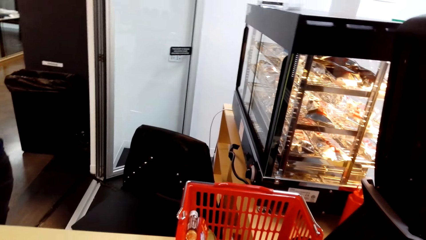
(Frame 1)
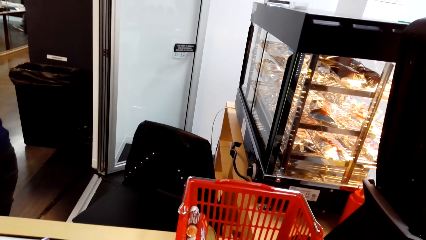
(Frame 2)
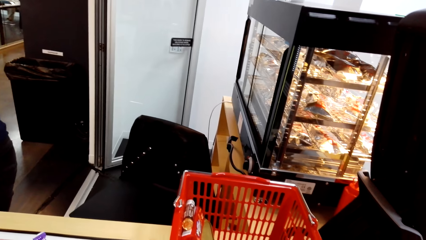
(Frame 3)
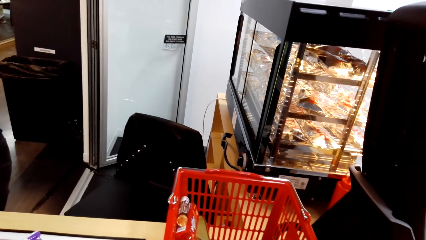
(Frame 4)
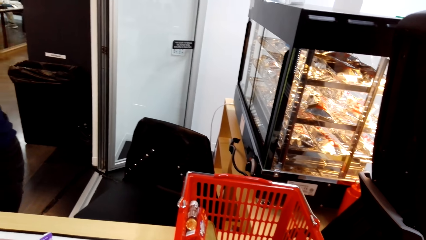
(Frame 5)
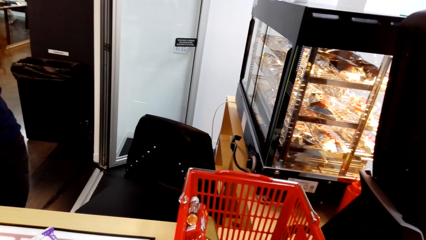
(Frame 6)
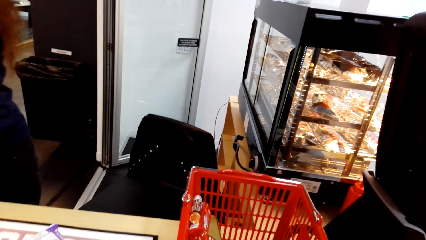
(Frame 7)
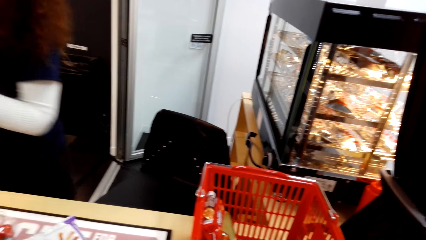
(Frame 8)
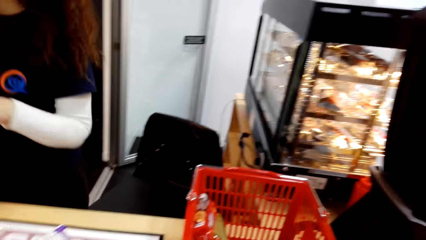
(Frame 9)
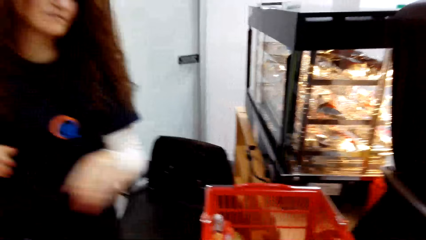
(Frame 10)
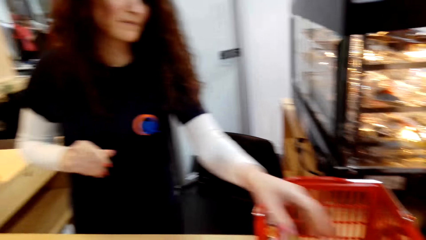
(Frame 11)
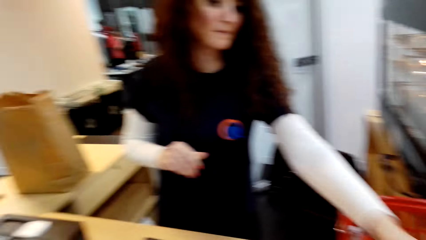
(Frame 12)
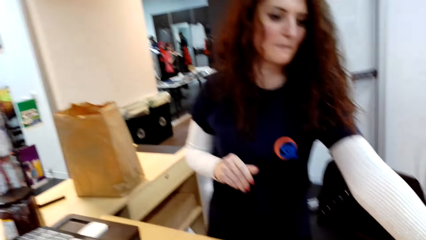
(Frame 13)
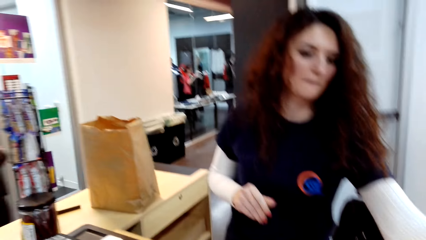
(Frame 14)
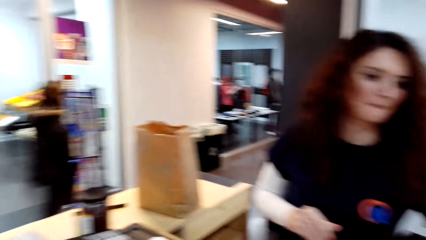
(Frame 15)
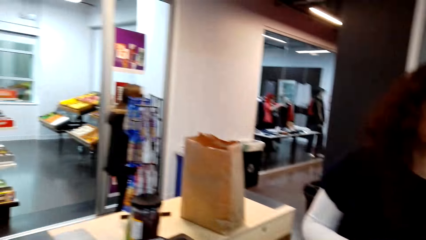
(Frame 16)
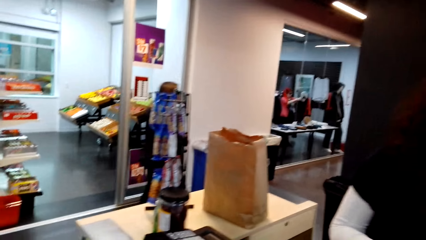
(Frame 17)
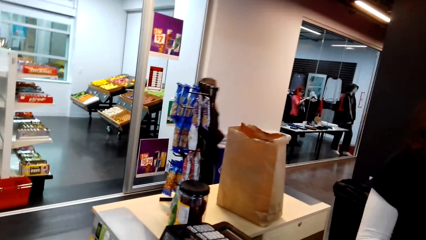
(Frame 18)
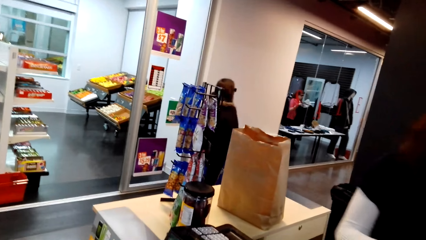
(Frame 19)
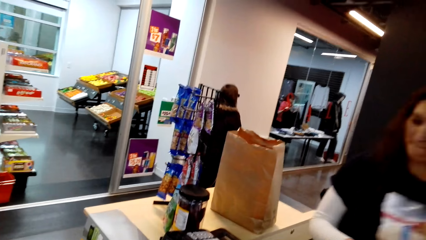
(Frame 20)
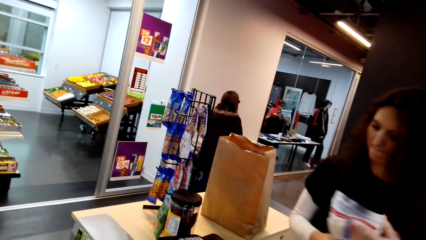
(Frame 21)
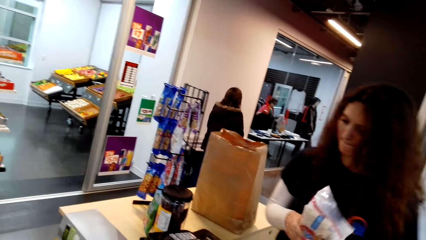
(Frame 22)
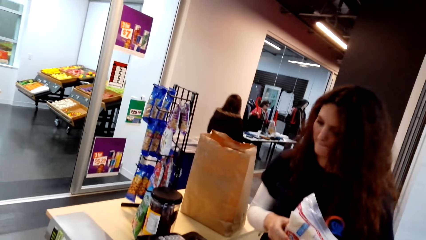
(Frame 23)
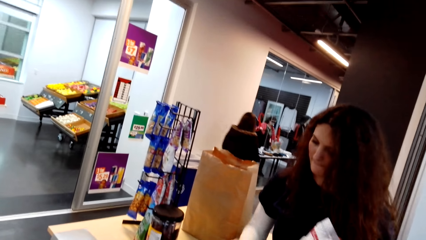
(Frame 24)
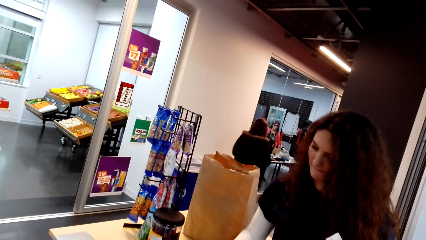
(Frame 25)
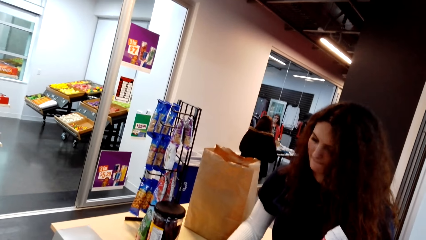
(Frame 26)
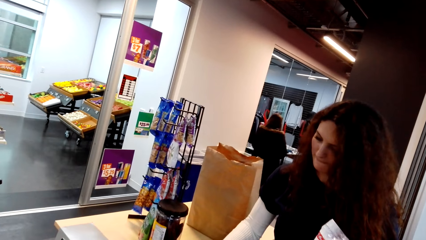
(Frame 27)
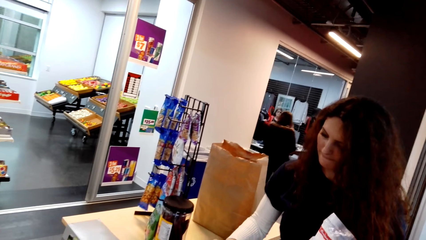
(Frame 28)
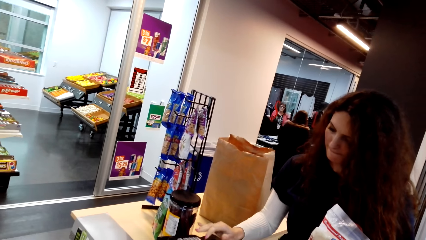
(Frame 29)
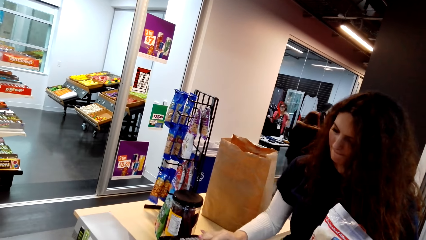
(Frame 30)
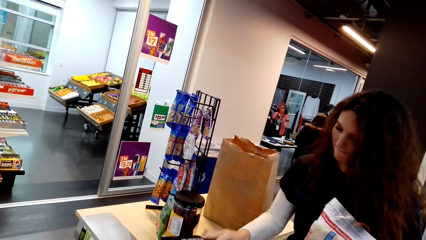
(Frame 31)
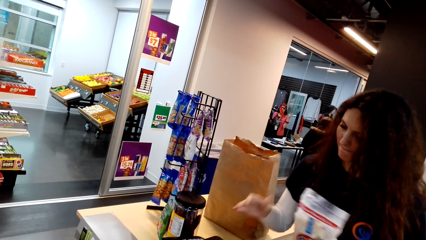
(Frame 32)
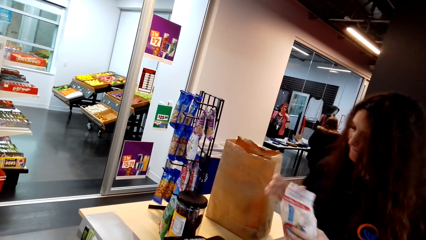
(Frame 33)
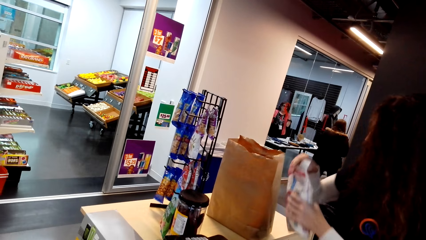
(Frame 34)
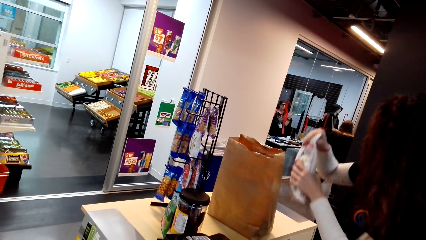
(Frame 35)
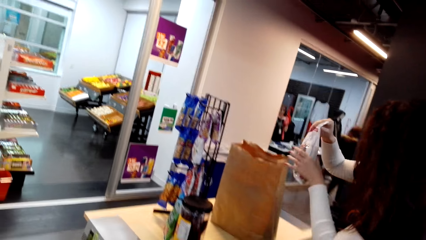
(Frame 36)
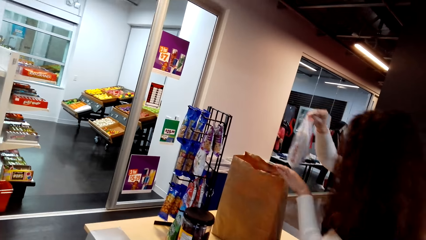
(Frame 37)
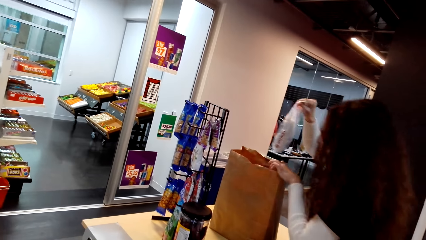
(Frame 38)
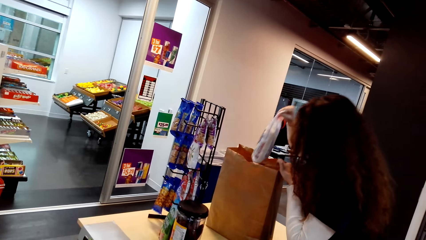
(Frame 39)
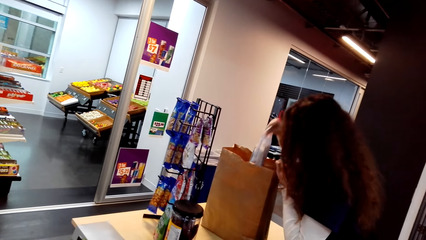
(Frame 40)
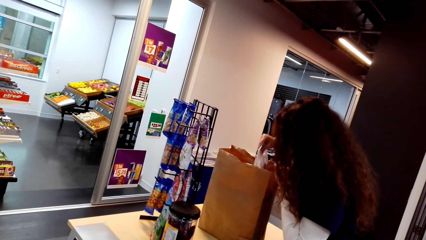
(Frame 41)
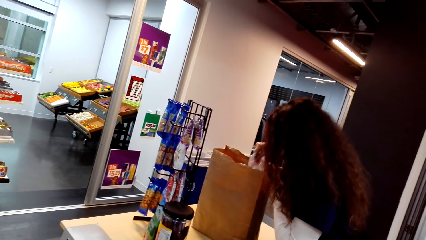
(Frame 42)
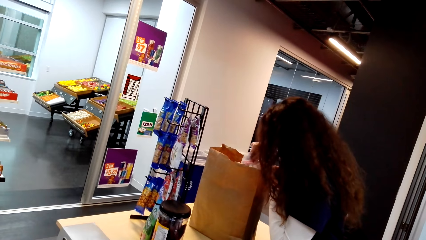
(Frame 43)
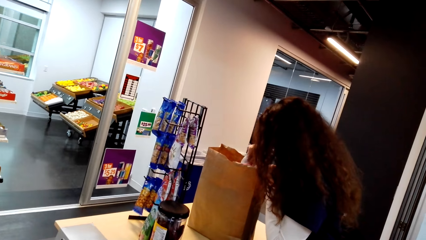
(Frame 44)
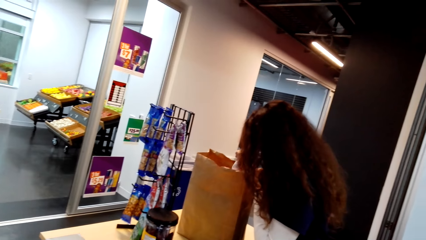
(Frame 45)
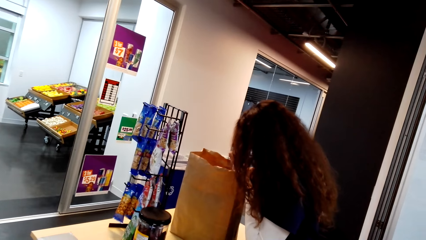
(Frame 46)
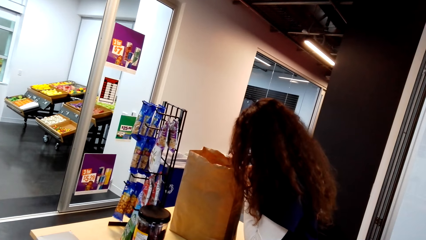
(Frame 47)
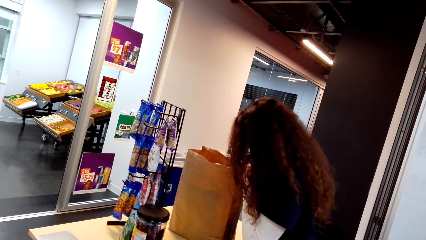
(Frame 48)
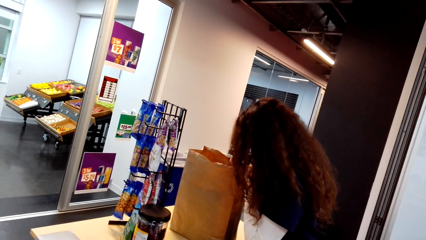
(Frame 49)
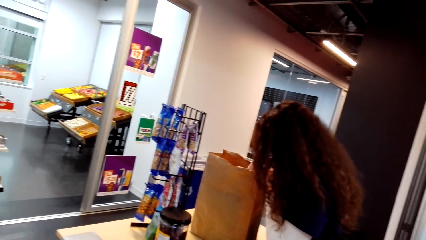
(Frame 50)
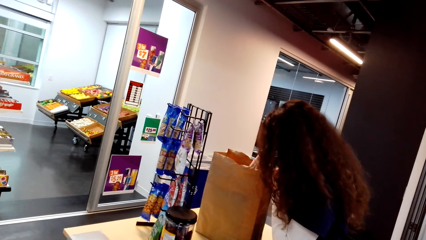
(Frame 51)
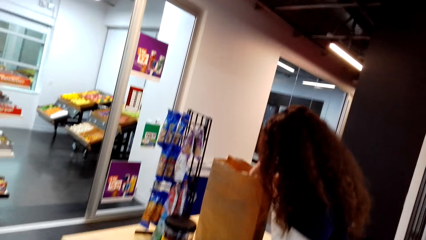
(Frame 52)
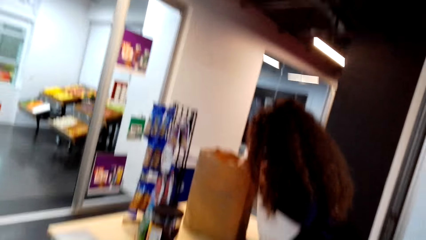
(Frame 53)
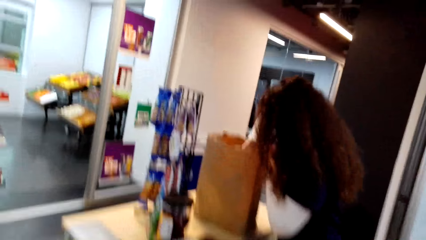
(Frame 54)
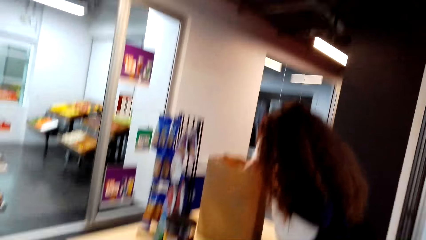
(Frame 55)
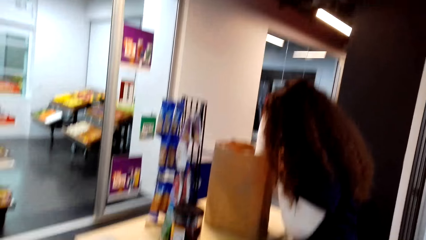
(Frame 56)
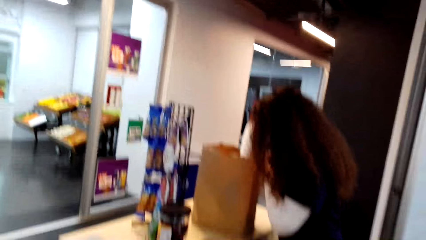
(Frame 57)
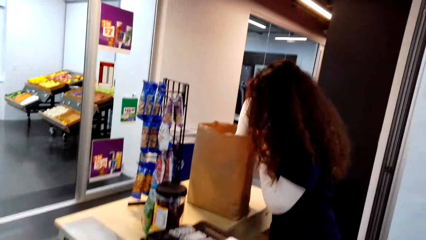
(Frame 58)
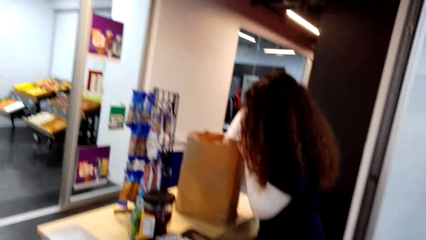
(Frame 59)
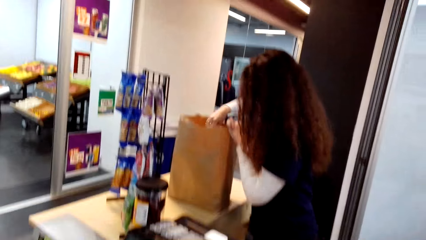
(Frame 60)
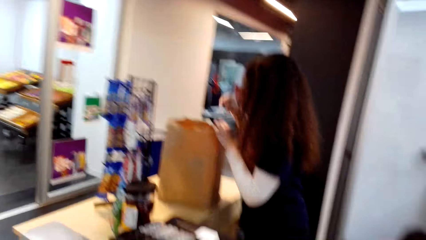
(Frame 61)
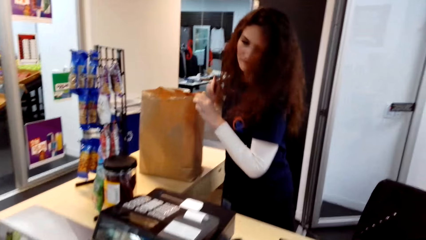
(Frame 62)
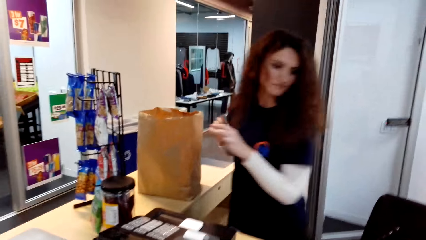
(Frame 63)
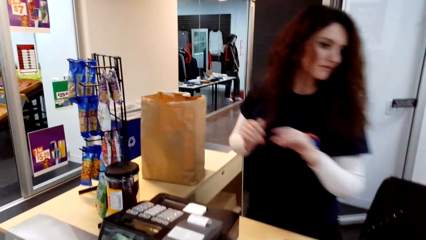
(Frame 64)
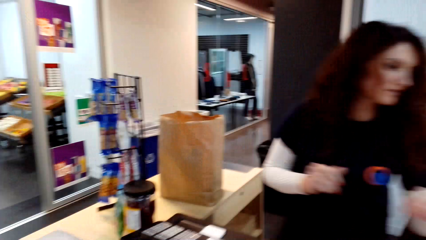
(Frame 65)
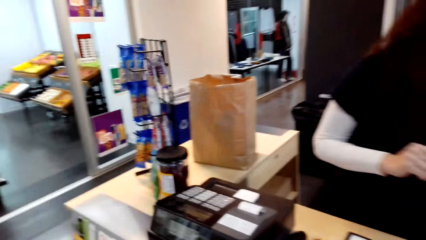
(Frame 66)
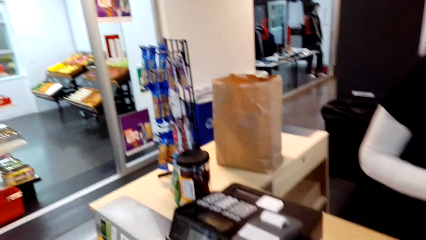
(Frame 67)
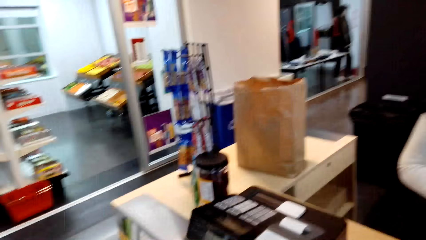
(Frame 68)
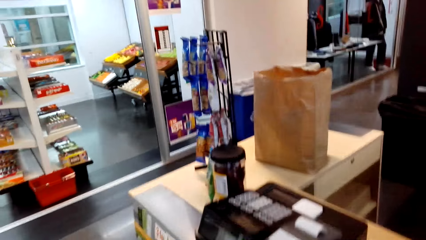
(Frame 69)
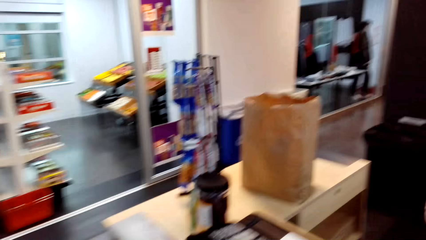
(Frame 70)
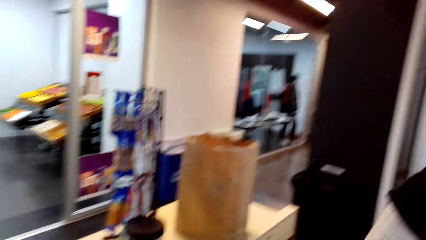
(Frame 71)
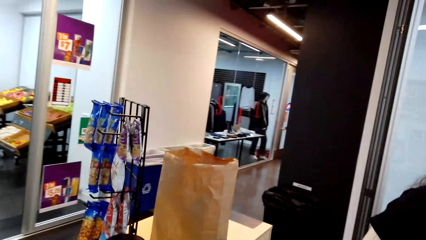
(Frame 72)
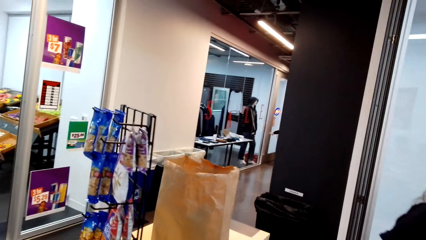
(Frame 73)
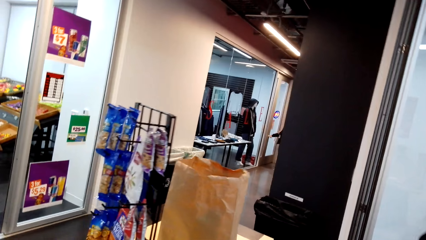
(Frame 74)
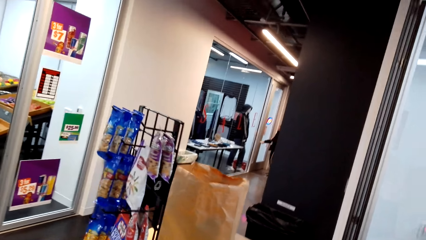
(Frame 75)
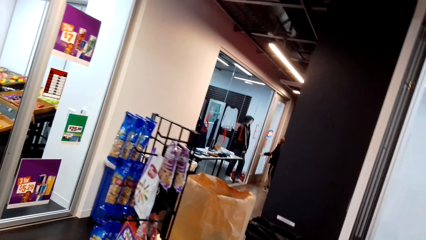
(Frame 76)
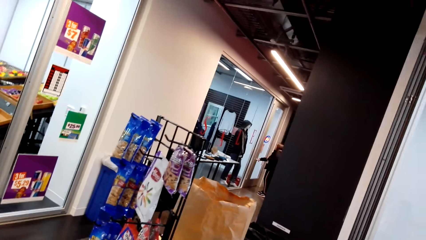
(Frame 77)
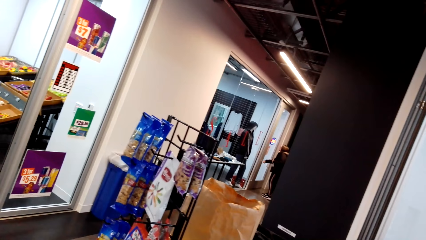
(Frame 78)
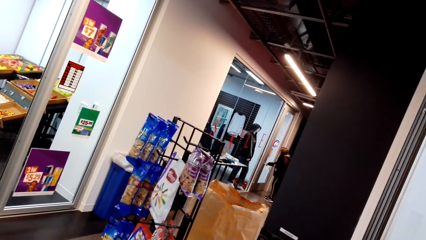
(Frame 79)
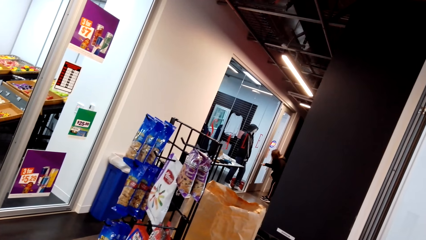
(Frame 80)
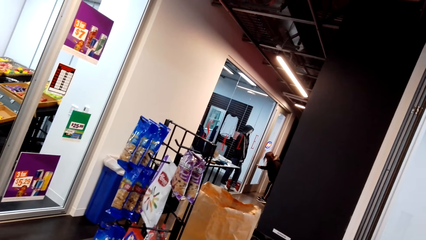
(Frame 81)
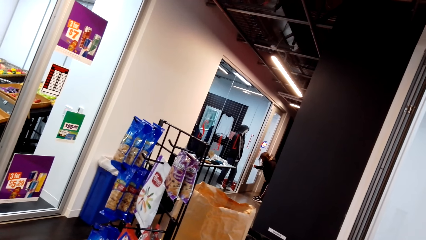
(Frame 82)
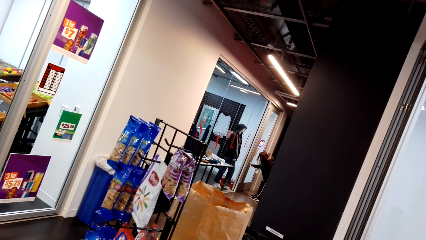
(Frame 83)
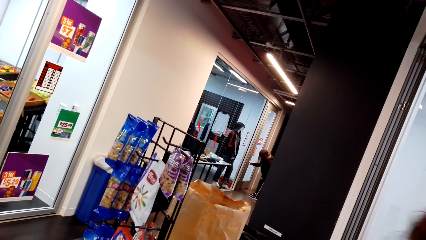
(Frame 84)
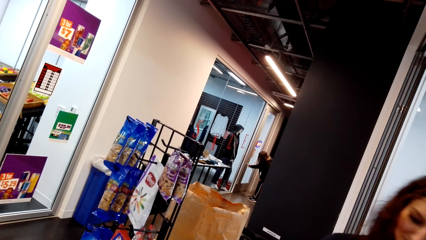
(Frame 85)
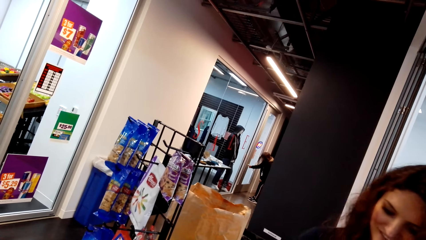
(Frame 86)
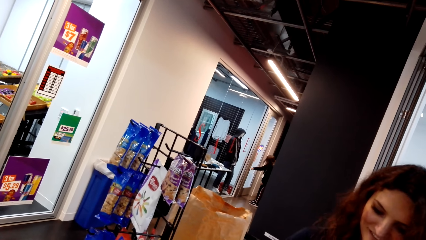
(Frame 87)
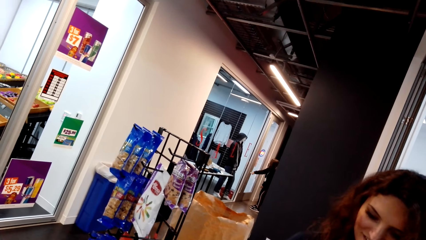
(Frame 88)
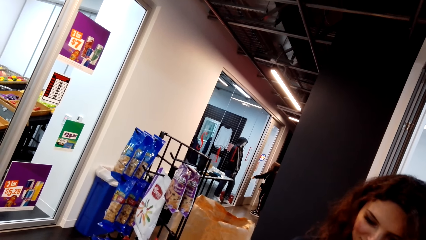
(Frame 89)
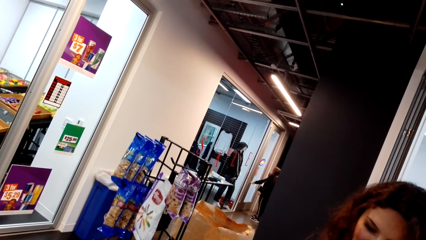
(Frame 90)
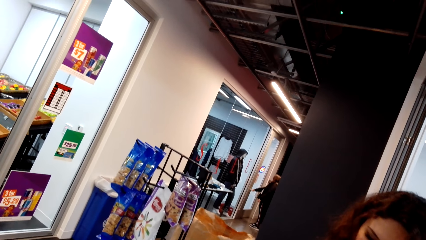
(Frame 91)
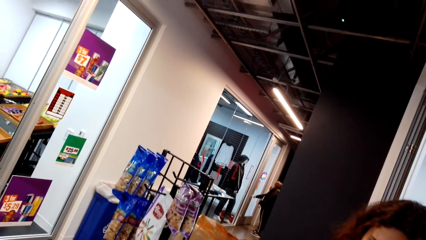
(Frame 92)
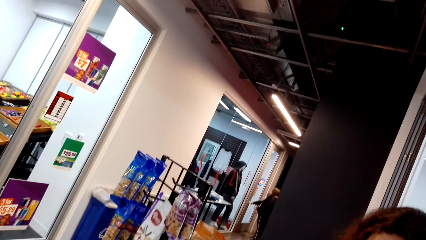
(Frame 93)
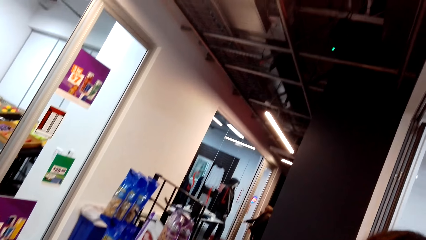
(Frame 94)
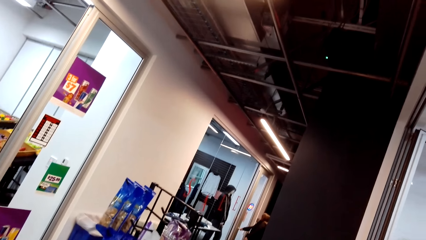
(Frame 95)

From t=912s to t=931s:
A cashier puts the magazine in a bag. The cashier moves around and picks a packet of something in the shopping basket. The cashier operates a cash register machine and puts the packet of something in the bag. The cashier moves around. The cashier moves around again. The camera wearer looks around. The cashier operates the cash register machine.
